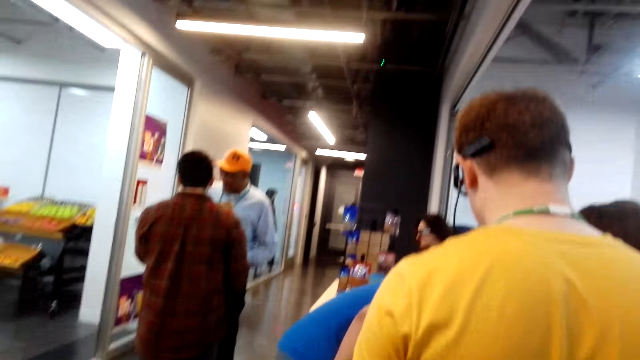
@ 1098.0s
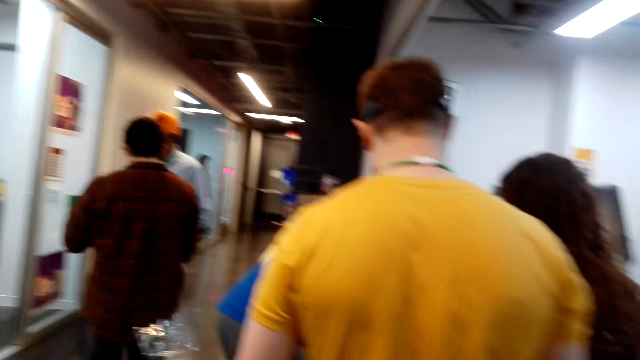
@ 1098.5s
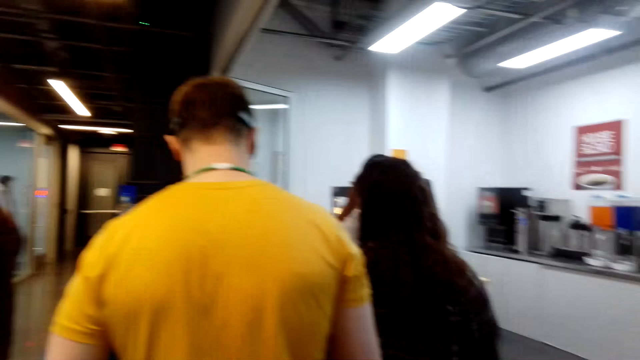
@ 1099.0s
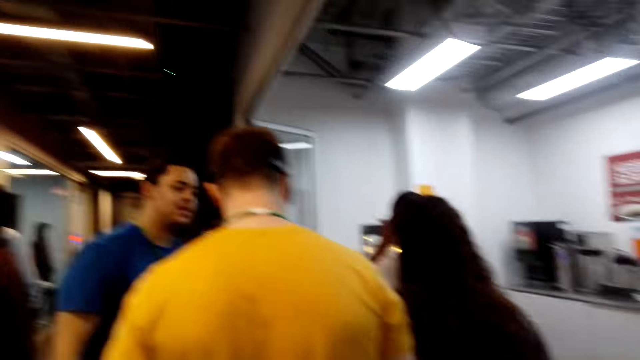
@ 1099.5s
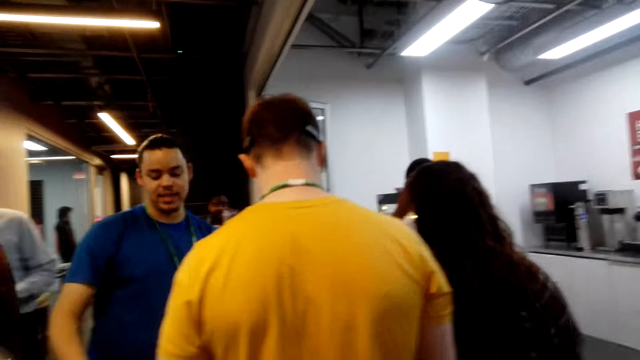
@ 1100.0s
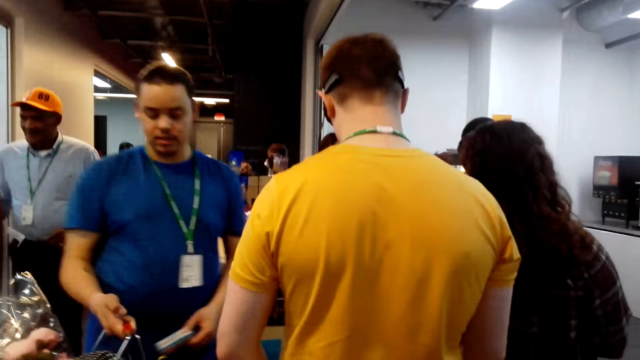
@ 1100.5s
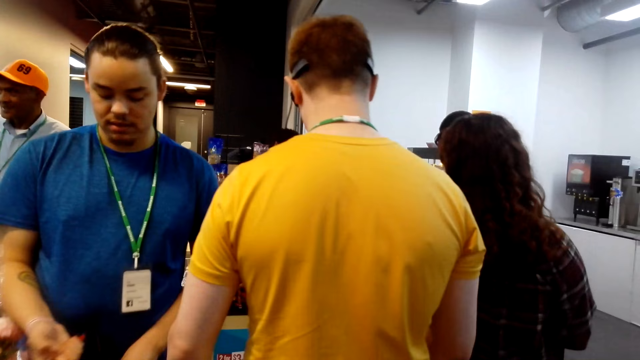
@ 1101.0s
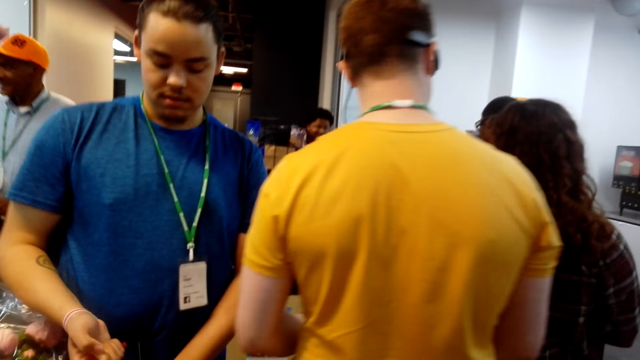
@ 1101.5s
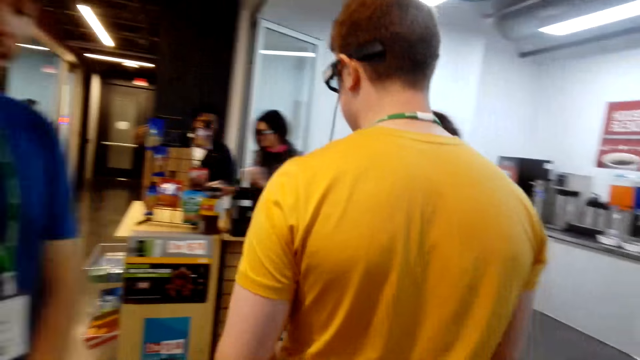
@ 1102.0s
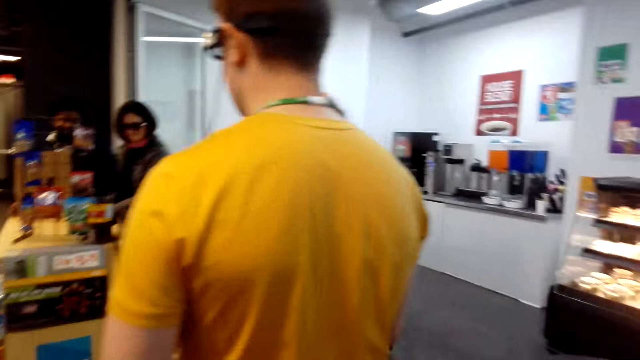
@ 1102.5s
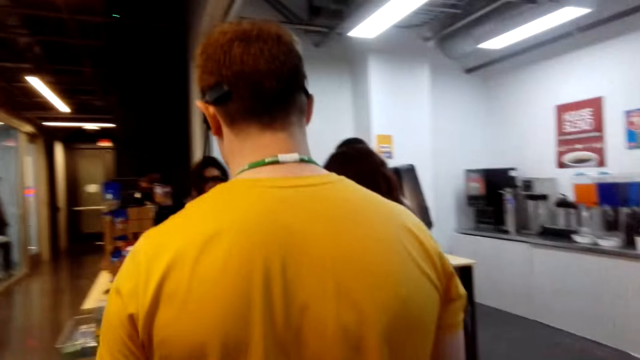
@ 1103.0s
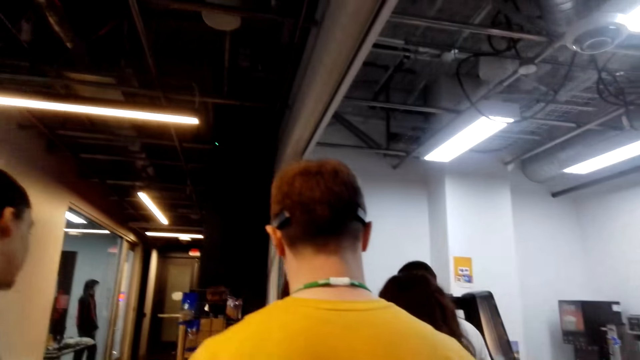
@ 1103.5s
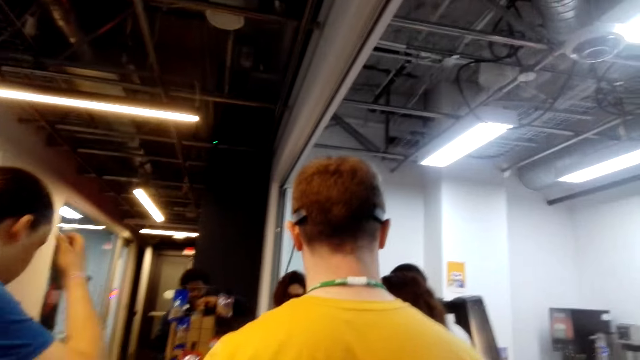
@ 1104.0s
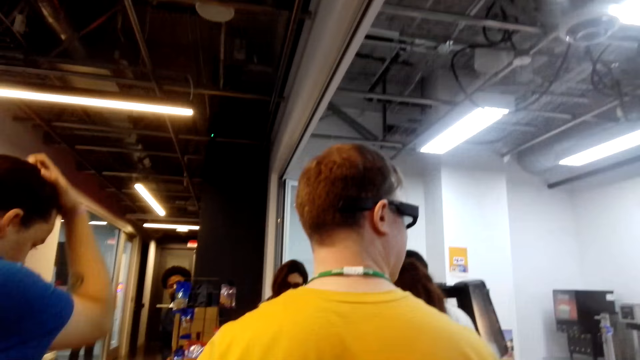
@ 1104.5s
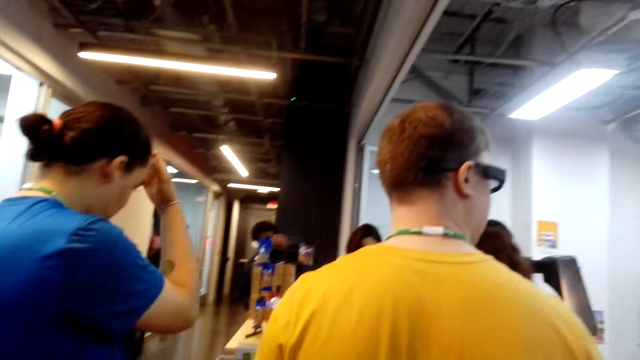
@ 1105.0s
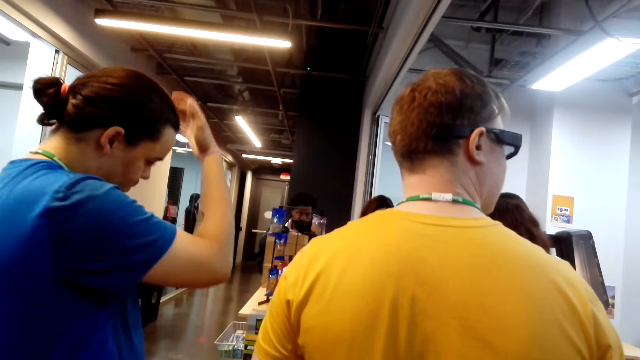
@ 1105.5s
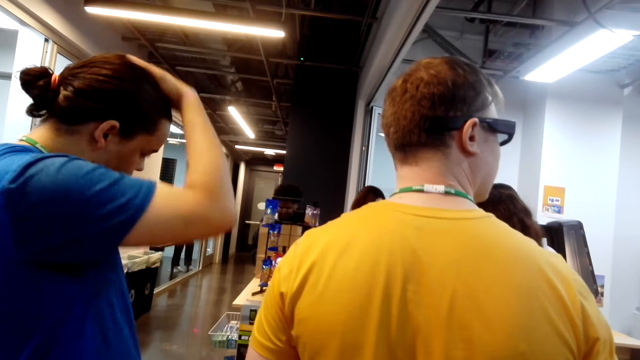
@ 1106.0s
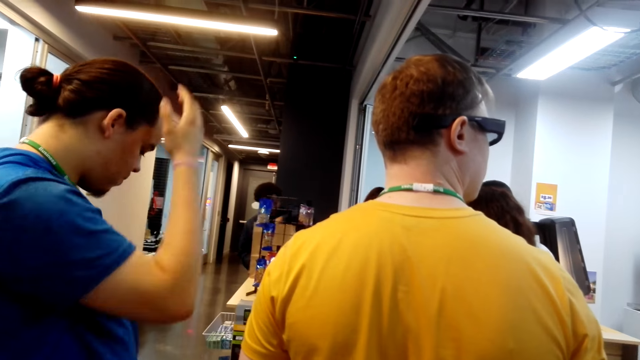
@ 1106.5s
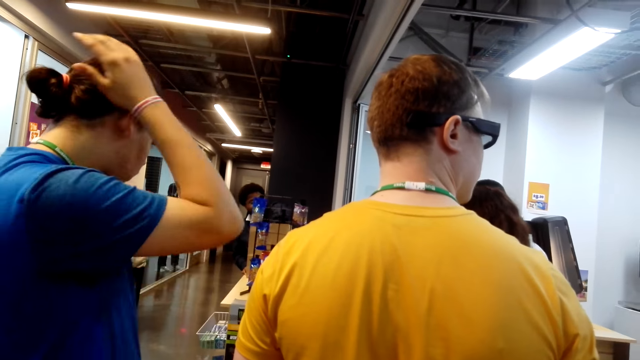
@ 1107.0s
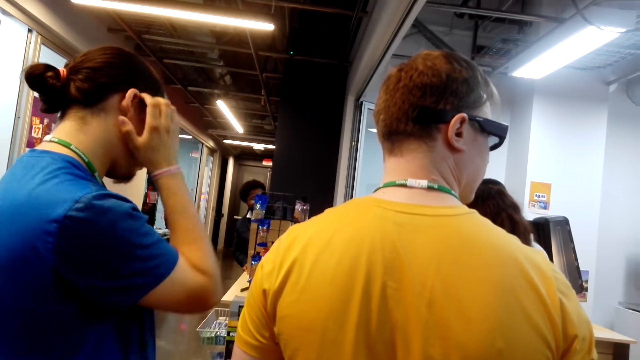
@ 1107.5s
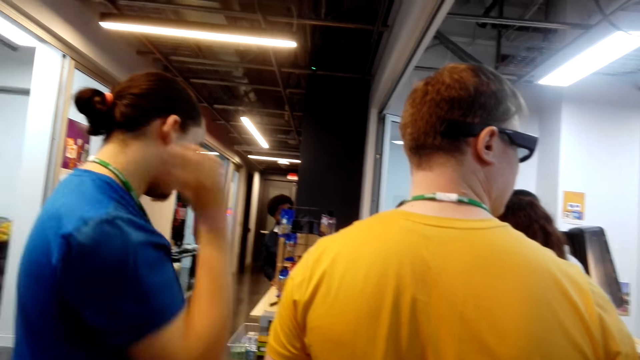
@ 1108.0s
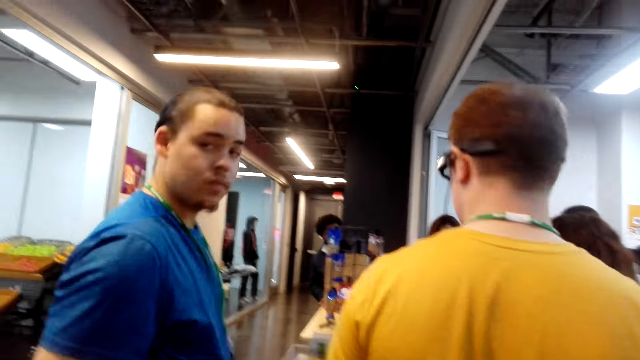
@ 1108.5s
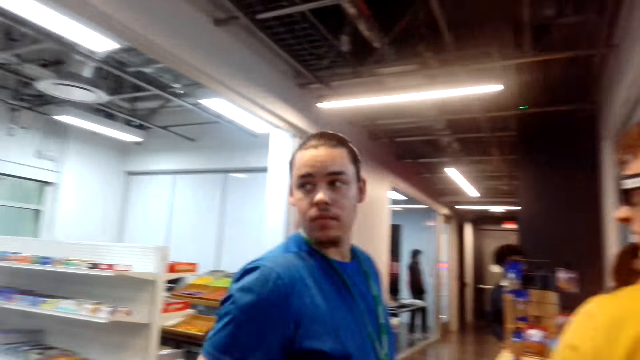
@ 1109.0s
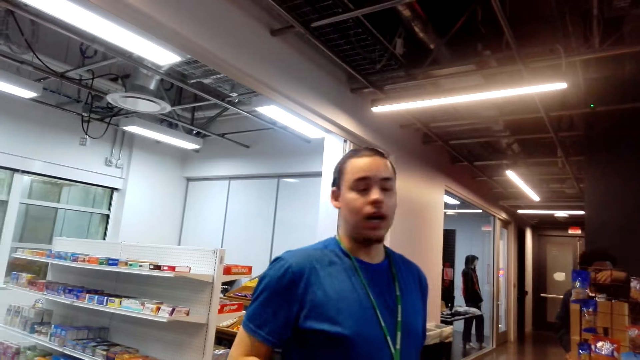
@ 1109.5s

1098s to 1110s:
The camera wearer looks around. A person is scratching his head.

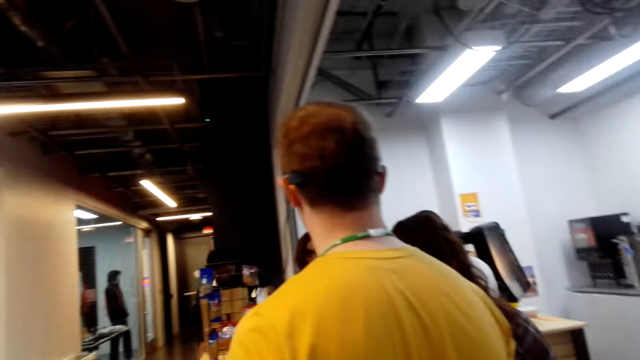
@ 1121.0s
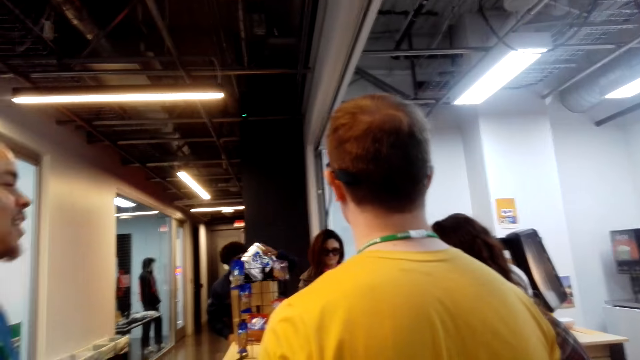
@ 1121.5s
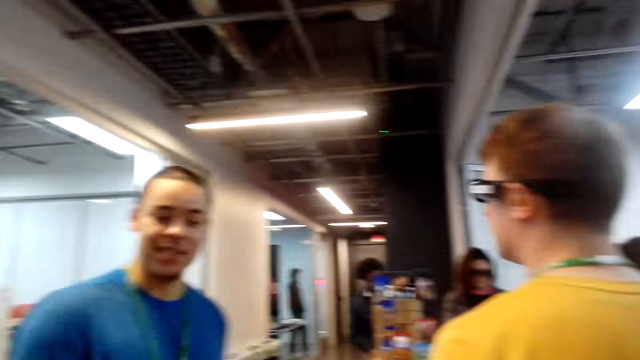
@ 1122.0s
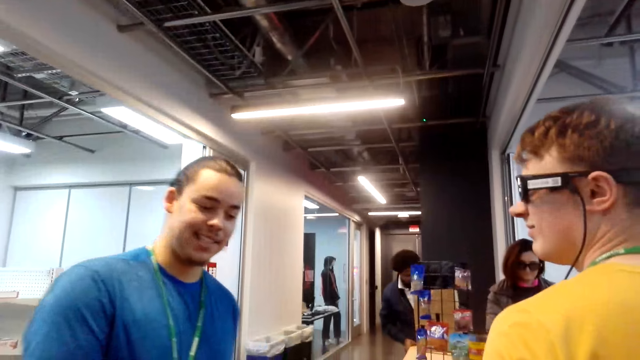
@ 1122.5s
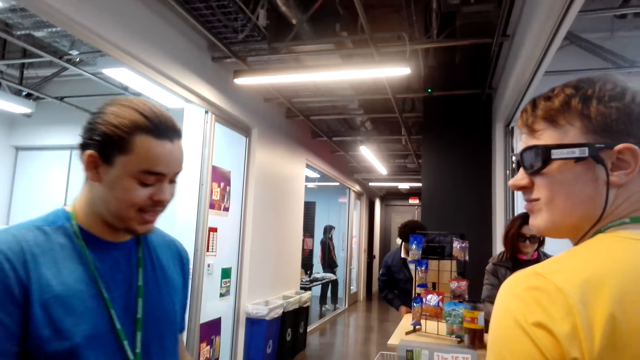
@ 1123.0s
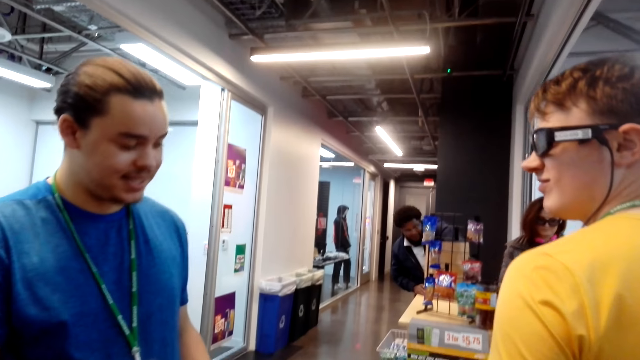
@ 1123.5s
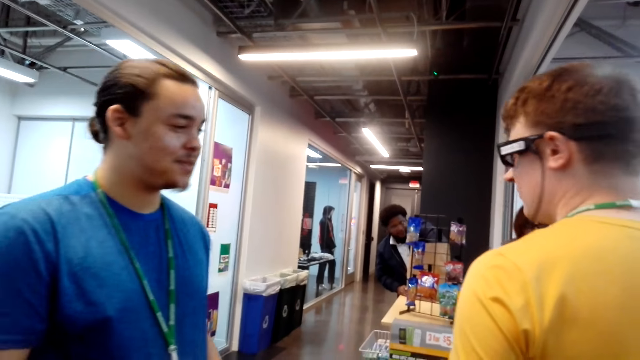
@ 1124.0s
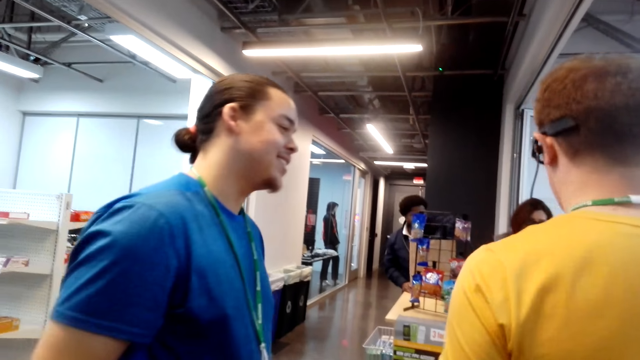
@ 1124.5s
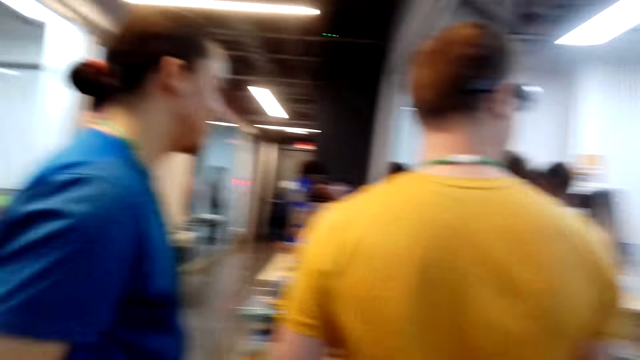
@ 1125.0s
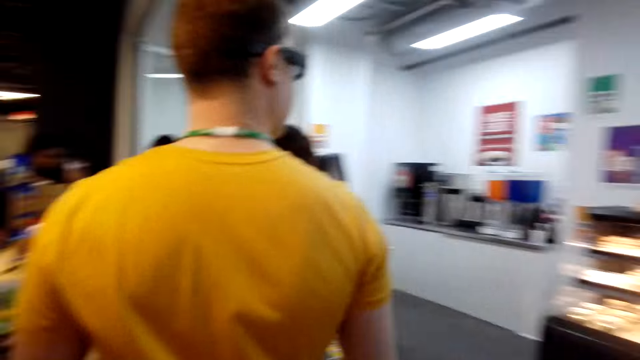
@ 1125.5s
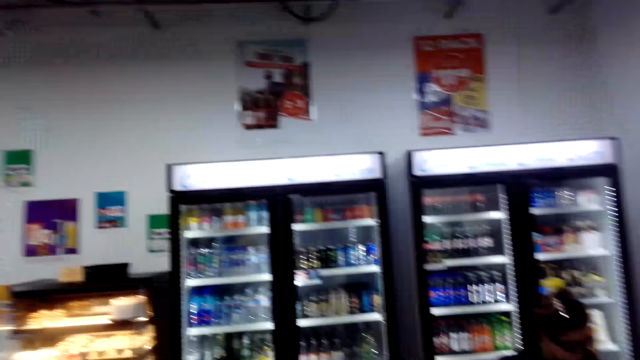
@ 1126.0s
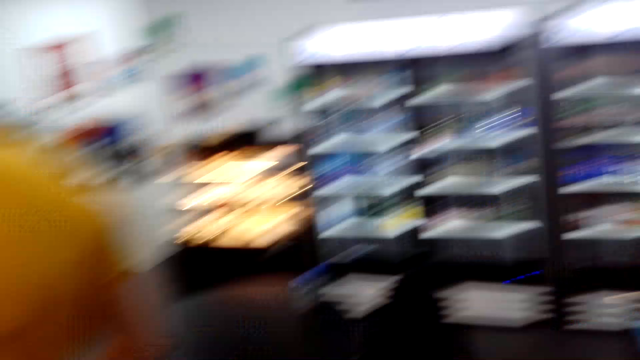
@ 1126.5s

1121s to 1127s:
A person is laughing.

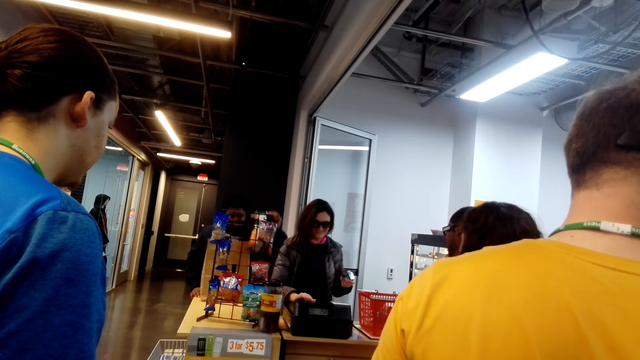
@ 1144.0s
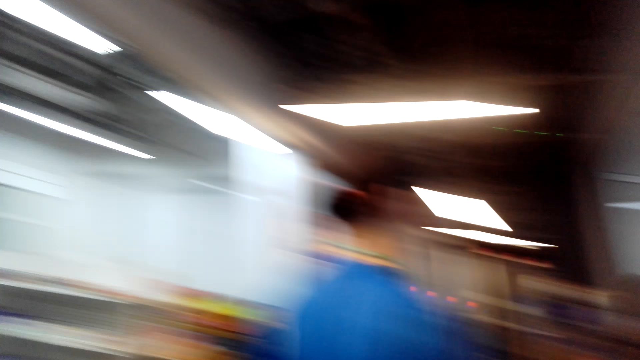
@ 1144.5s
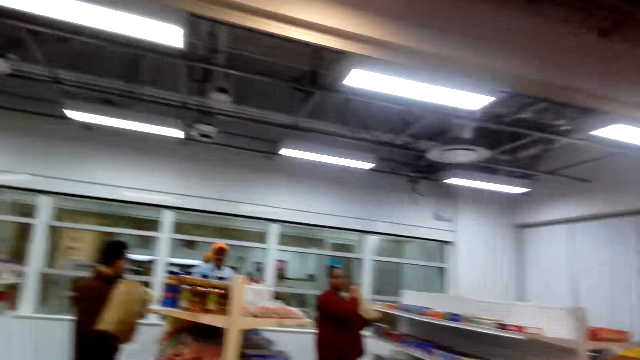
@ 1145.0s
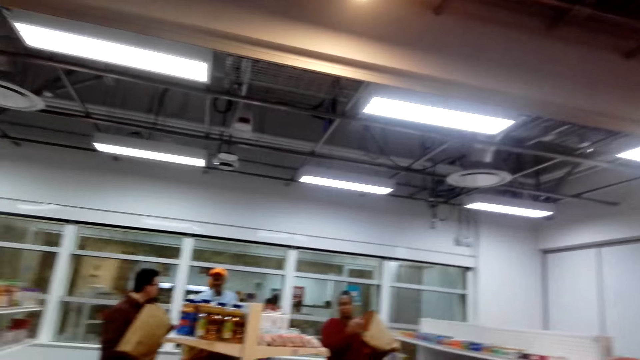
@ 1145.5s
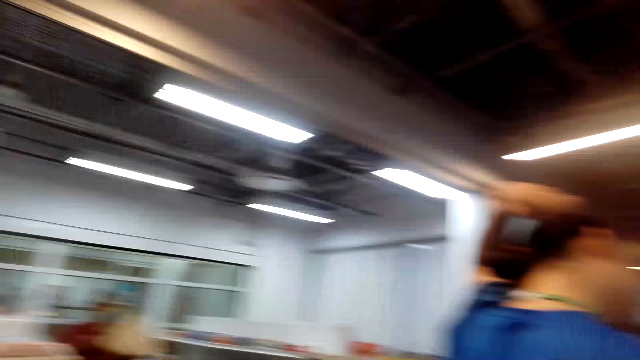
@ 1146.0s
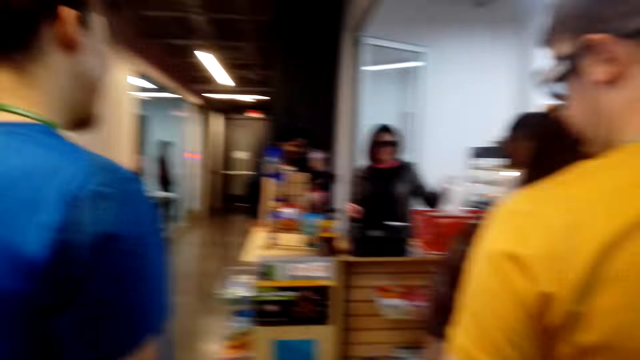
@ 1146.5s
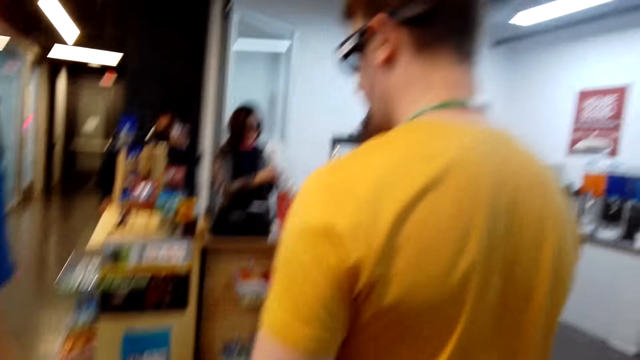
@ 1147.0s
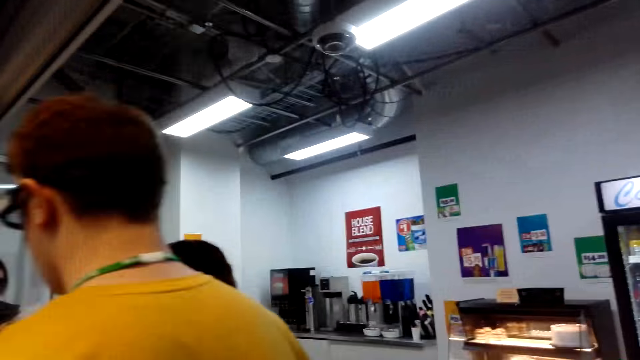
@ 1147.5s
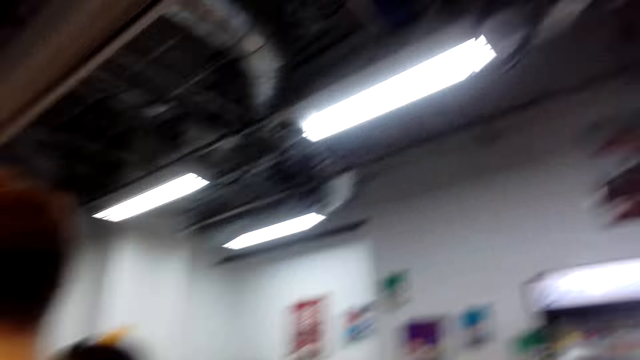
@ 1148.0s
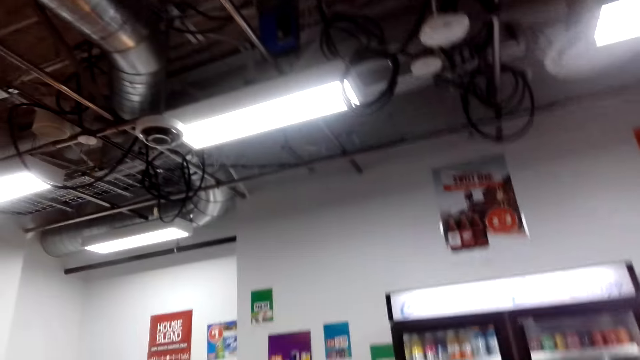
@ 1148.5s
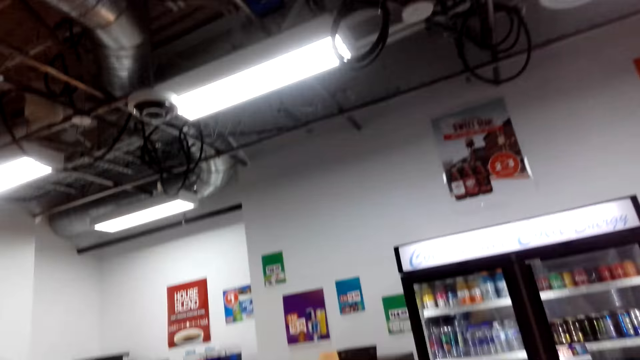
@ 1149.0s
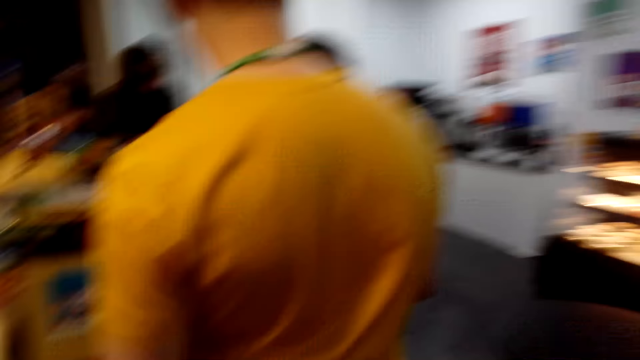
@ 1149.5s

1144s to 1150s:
The camera wearer looks around.
